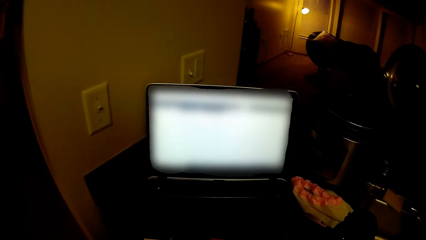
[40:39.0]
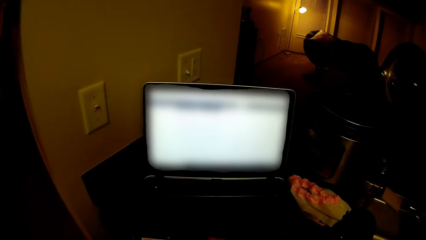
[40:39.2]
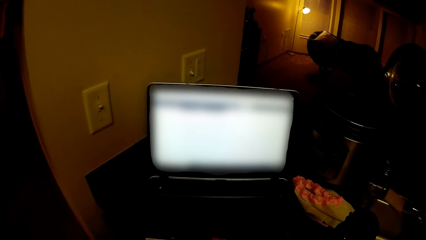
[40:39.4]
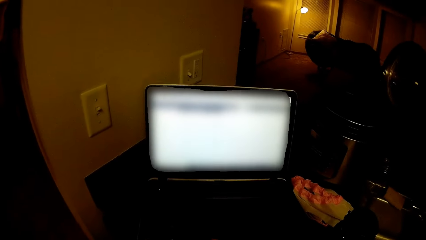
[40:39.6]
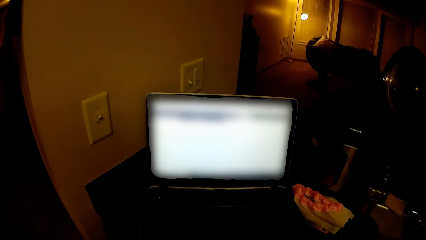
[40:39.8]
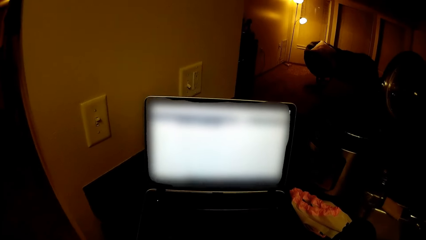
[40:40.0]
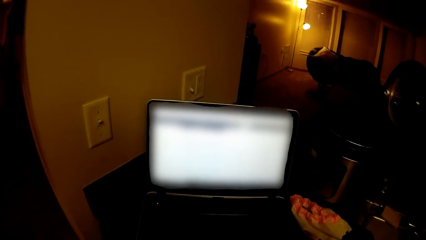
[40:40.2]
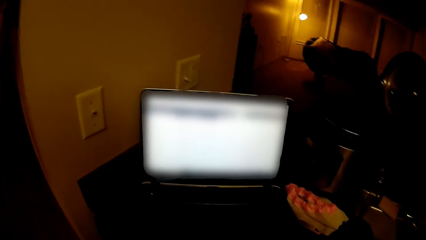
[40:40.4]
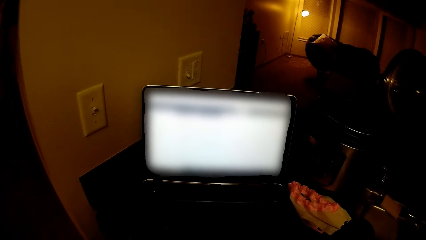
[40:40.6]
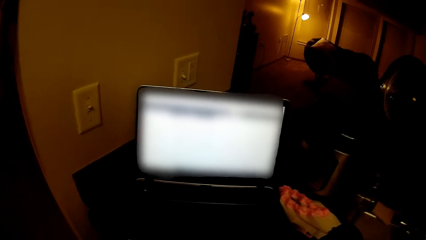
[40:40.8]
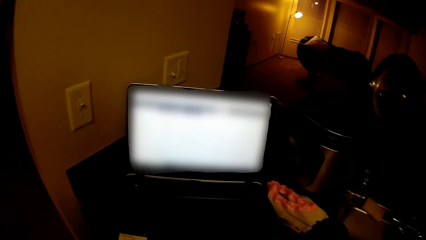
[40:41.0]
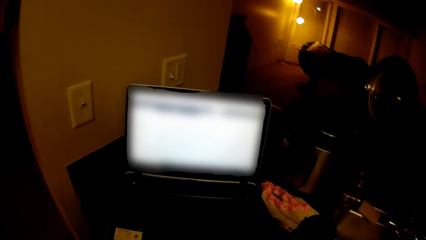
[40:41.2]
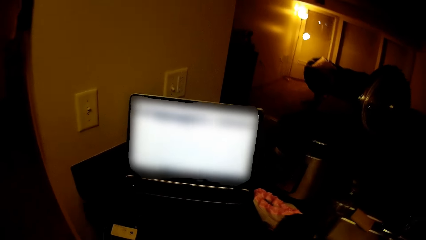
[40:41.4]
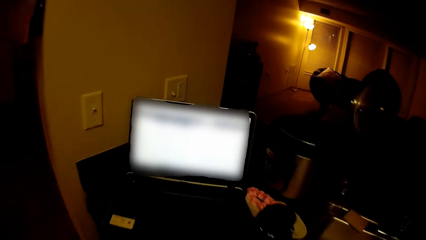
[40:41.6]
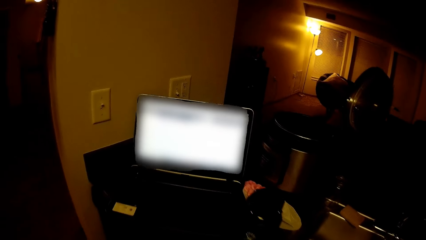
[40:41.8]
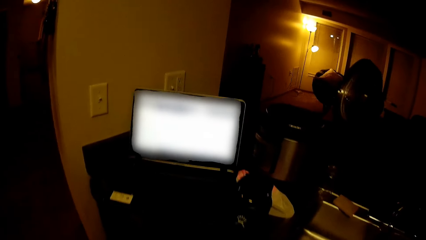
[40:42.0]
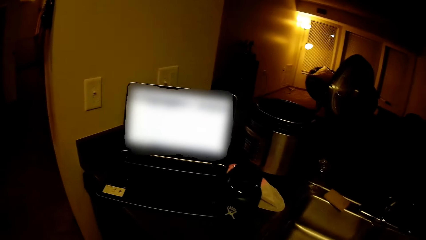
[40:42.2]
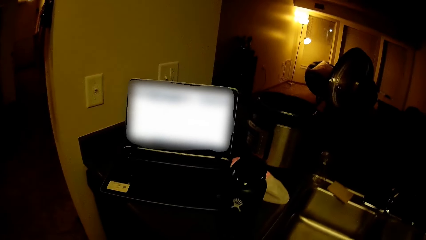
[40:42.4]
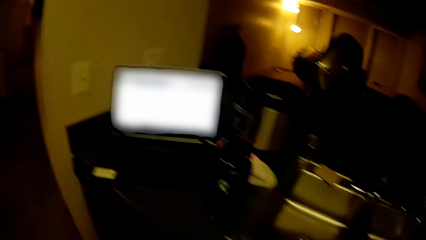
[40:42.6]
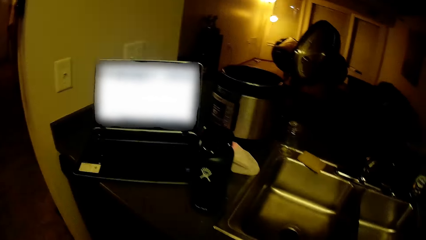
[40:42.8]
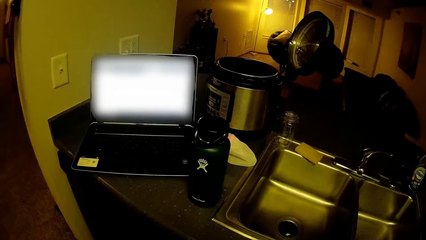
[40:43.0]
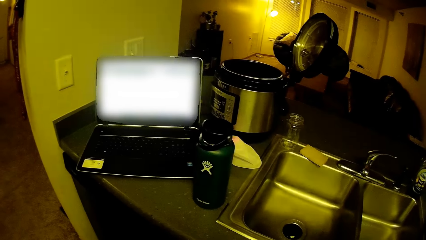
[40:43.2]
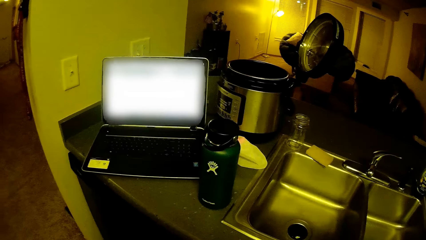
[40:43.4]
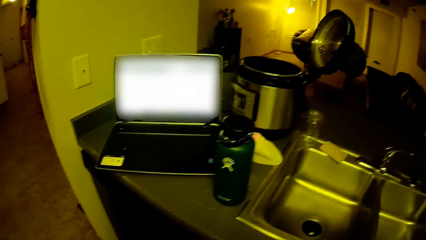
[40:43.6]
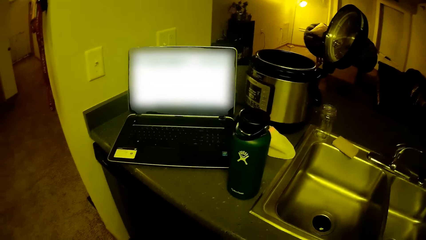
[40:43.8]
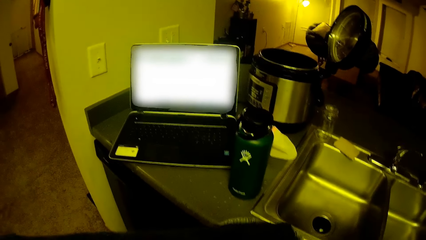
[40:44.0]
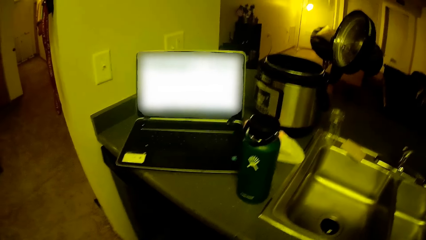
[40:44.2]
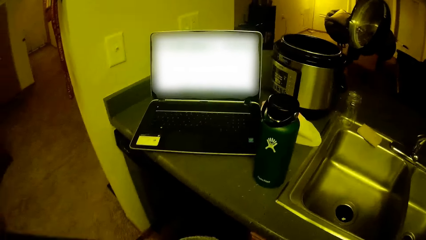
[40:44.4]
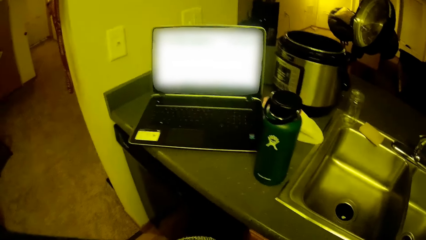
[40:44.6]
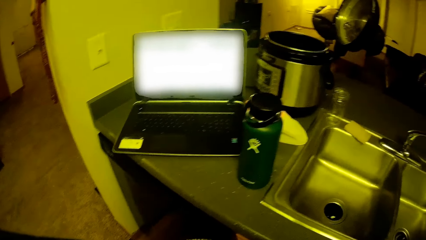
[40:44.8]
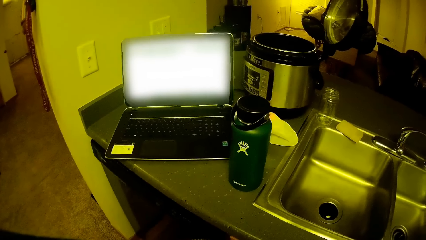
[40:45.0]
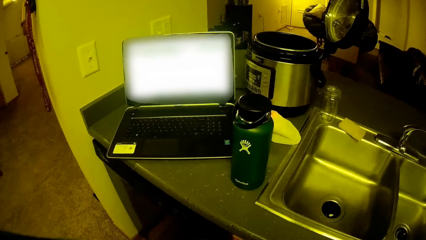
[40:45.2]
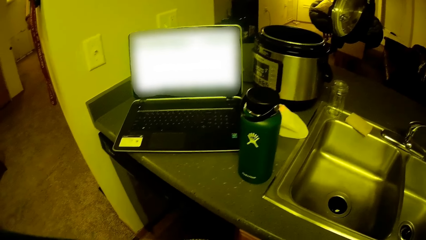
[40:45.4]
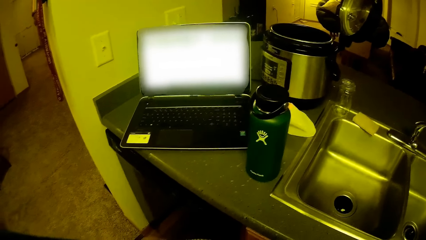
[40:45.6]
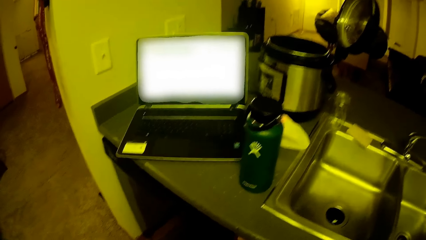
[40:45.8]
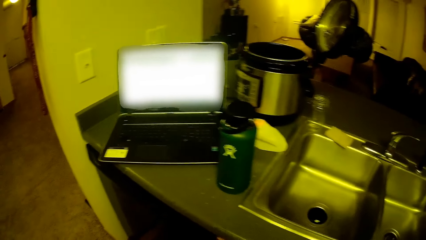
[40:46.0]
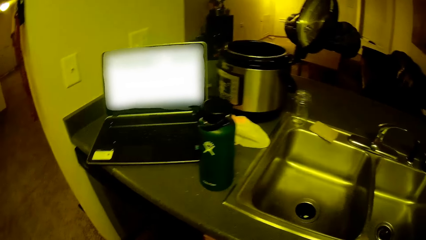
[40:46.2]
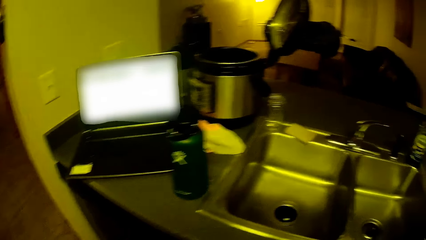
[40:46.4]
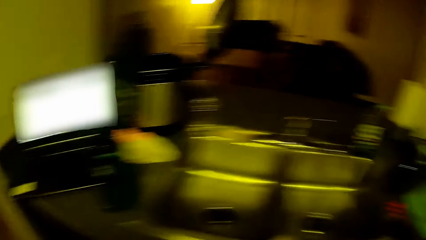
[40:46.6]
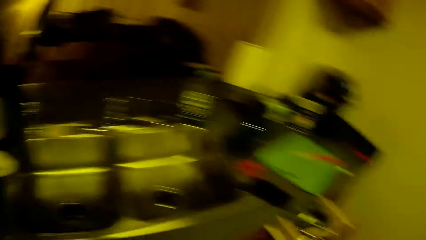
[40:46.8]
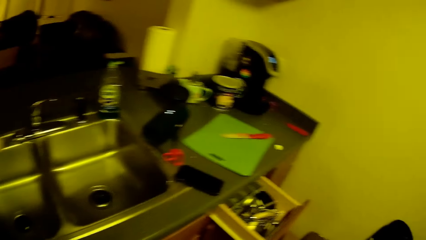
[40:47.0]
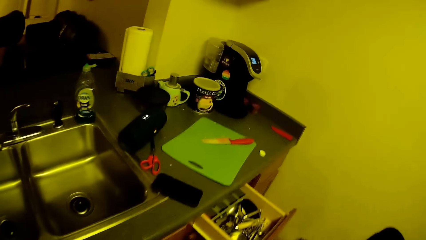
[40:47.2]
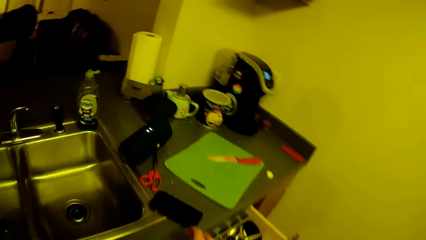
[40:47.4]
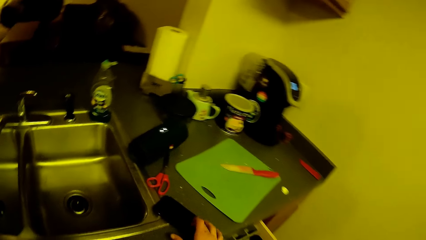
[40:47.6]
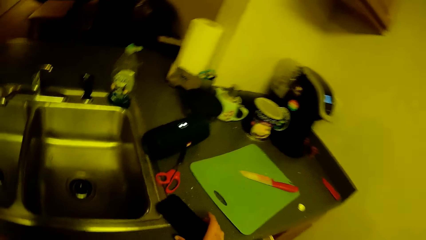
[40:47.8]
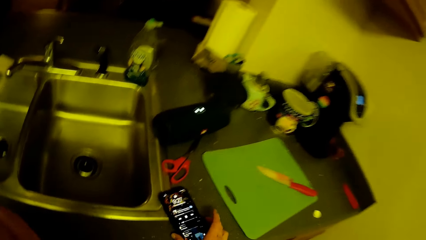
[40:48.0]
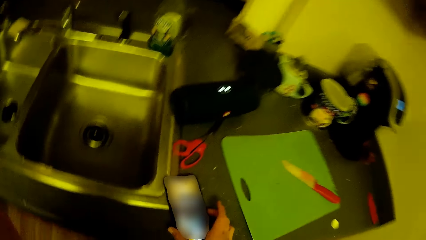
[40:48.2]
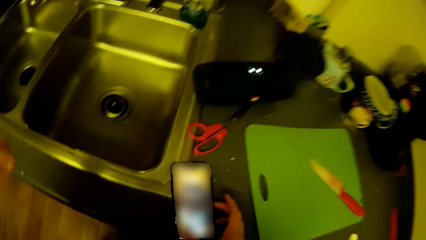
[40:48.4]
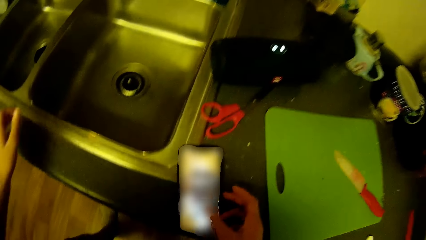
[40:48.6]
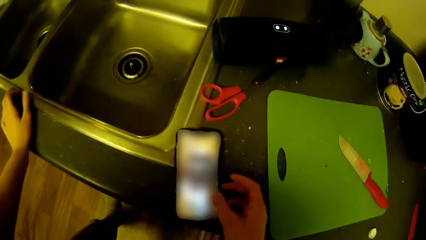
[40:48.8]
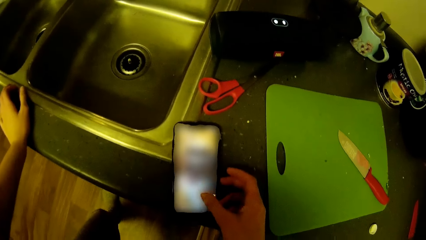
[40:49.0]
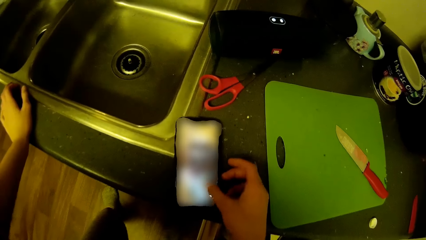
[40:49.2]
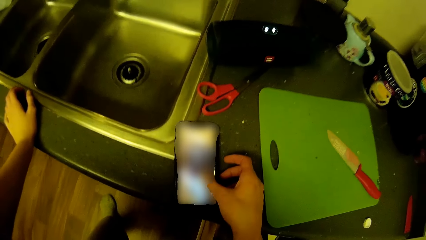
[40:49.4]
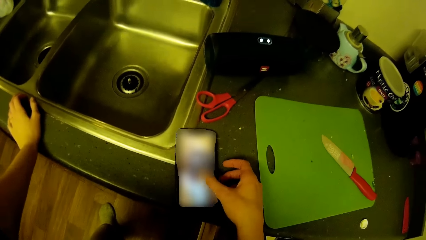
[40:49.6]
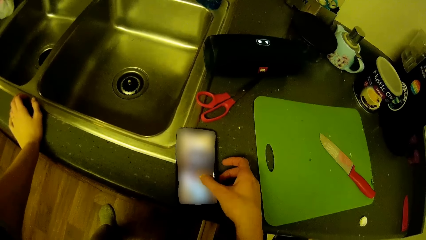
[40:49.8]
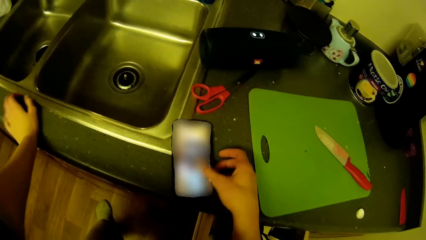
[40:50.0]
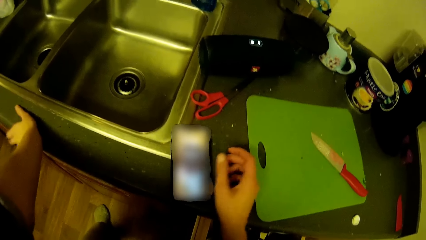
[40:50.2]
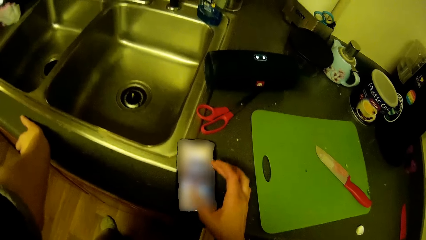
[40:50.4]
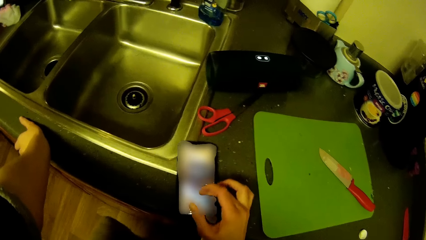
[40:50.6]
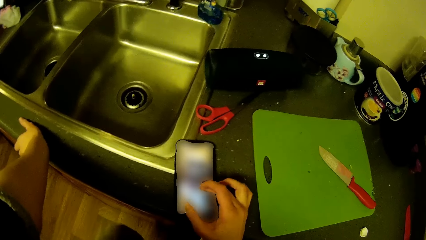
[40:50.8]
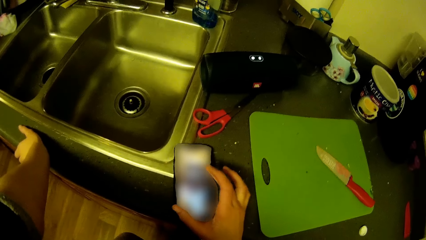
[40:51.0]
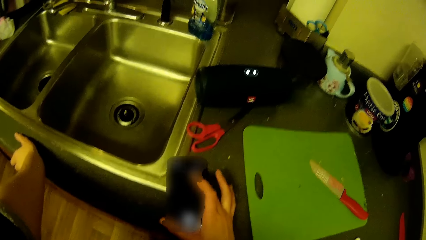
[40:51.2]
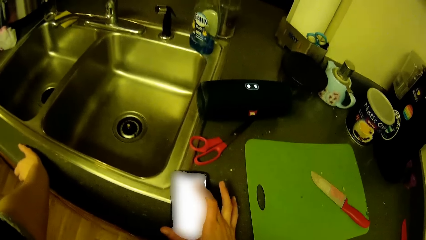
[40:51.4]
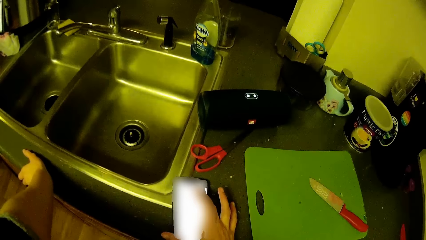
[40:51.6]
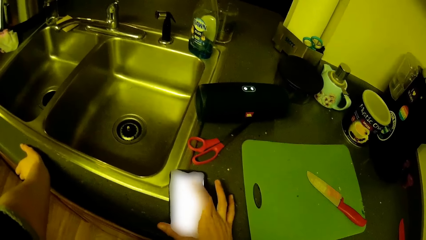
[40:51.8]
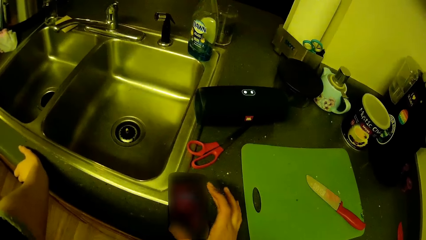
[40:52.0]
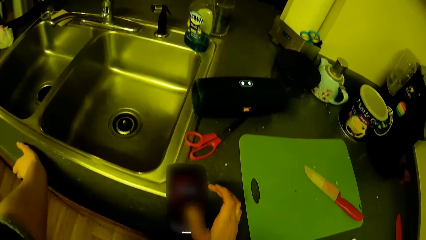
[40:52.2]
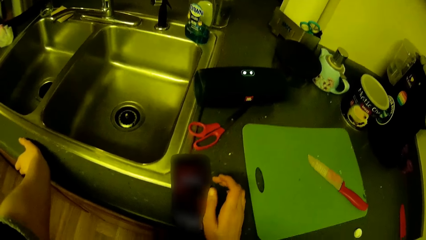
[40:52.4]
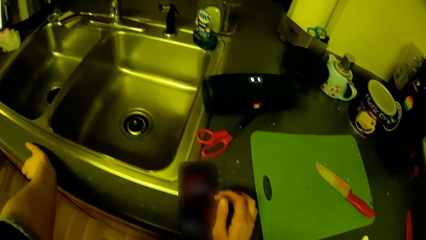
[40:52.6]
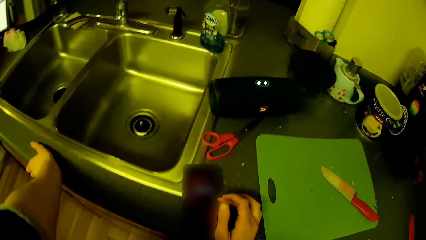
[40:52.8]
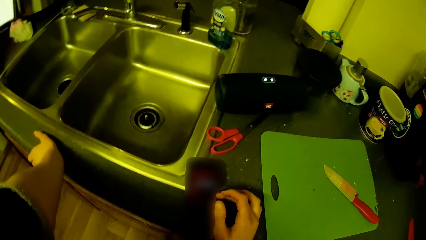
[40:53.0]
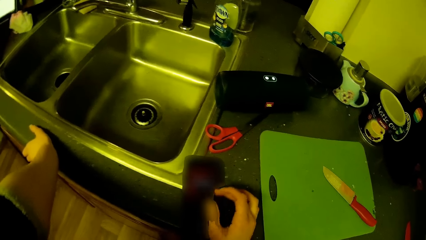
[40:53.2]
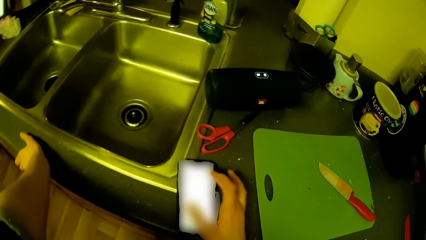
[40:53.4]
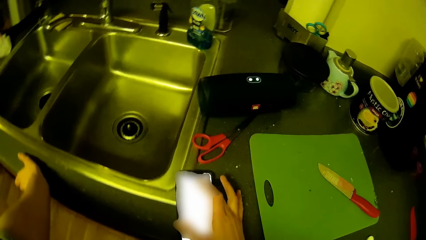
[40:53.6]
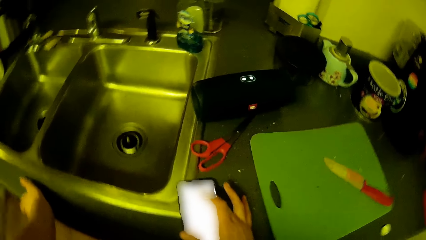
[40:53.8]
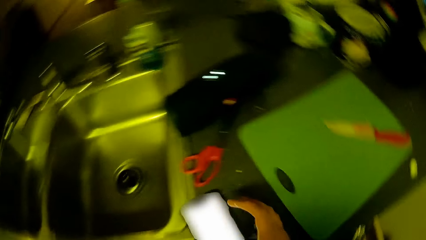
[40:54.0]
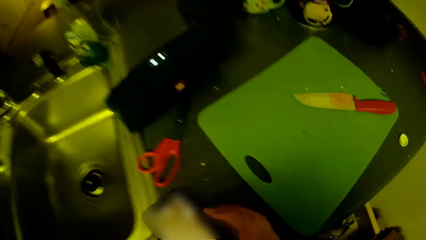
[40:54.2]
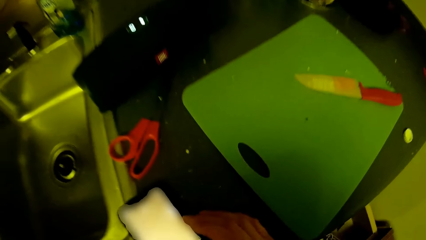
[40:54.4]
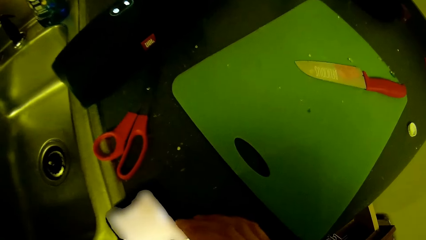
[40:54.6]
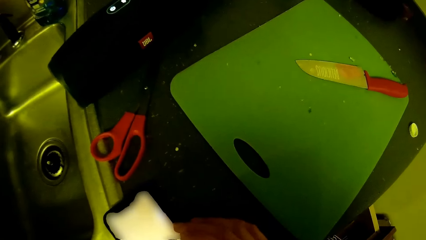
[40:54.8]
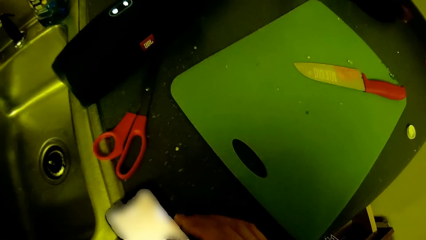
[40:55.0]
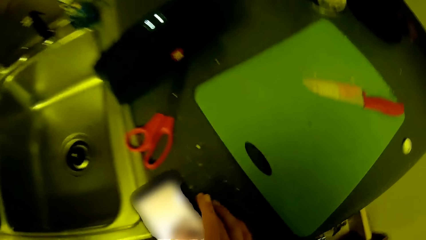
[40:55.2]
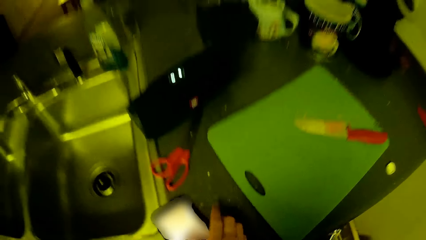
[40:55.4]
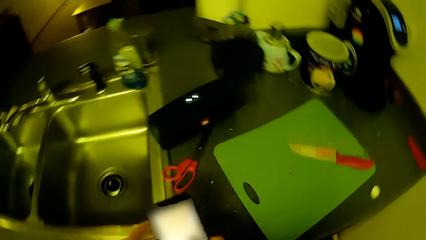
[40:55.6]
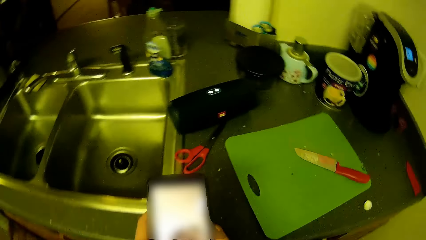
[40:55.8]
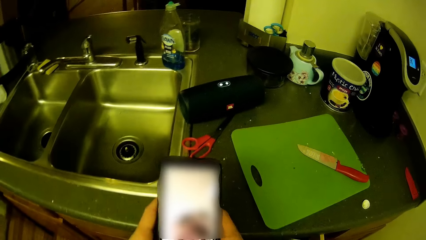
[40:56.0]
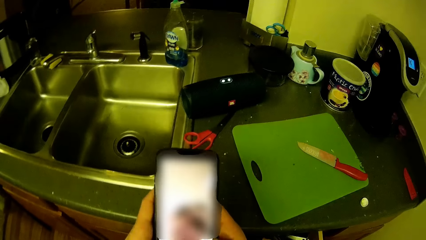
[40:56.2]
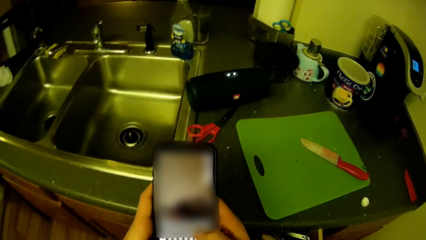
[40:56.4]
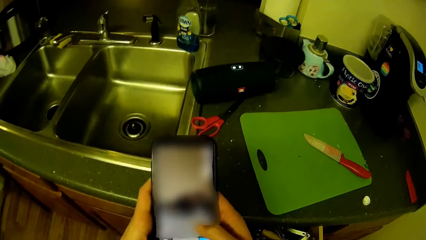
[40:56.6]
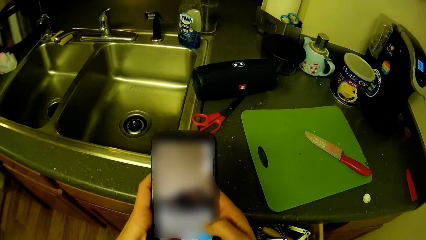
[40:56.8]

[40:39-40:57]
The camera wearer moves away from the laptop. He looks around the kitchen. He places his left hand on the kitchen slab. He operates his phone on the kitchen slab with his right hand. He scrolls the phone. He picks up the phone from the kitchen slab with his hands.
